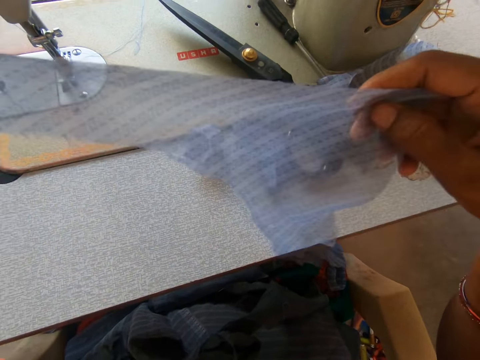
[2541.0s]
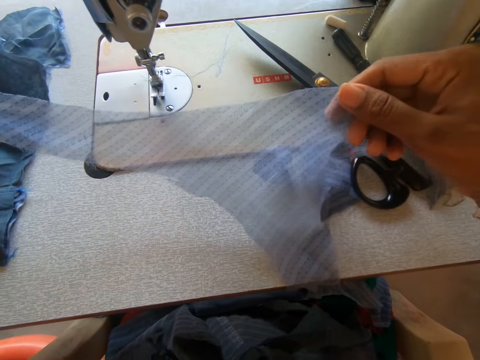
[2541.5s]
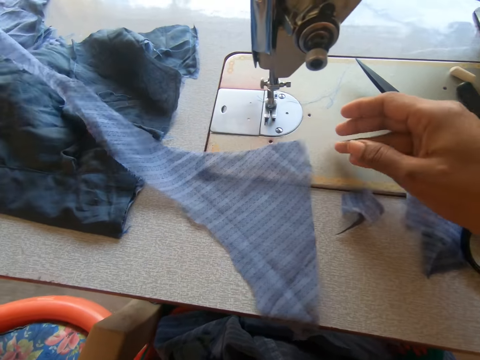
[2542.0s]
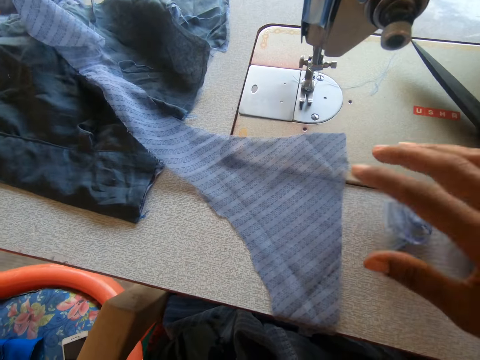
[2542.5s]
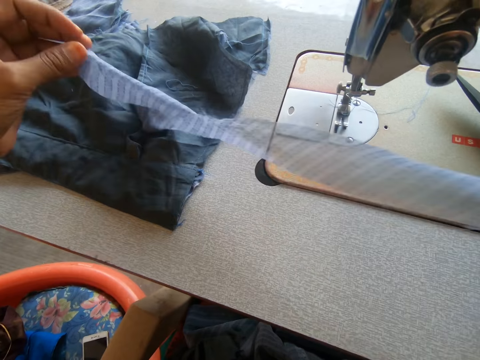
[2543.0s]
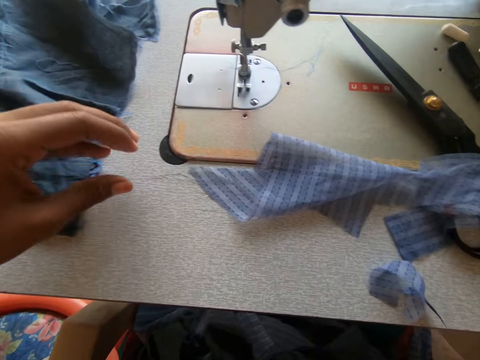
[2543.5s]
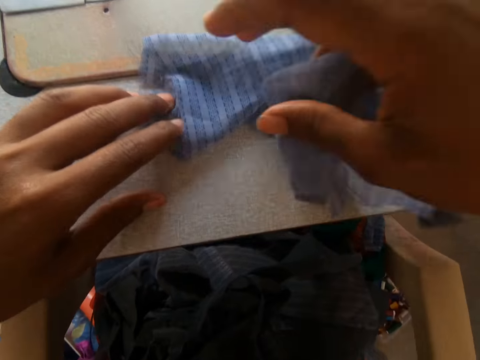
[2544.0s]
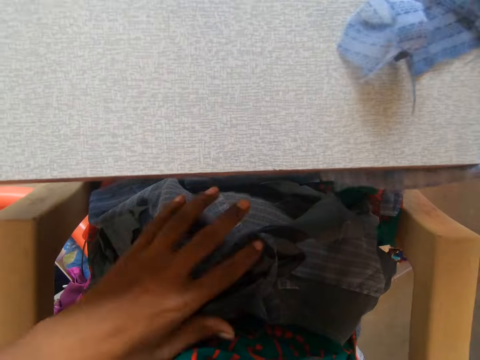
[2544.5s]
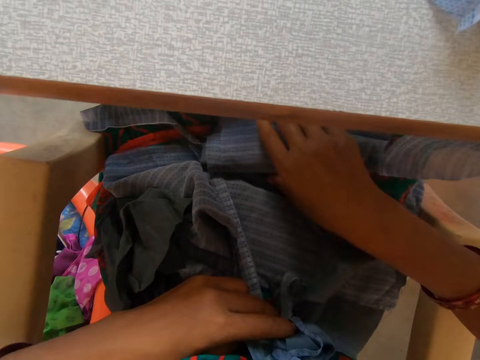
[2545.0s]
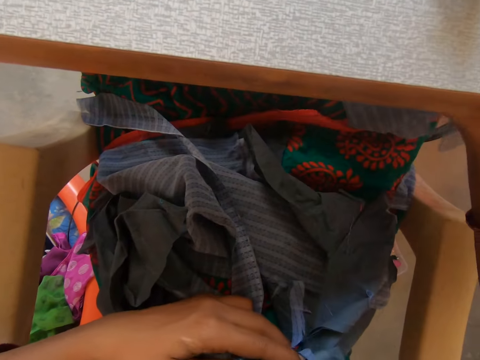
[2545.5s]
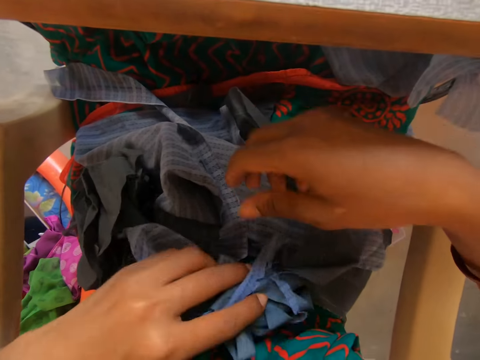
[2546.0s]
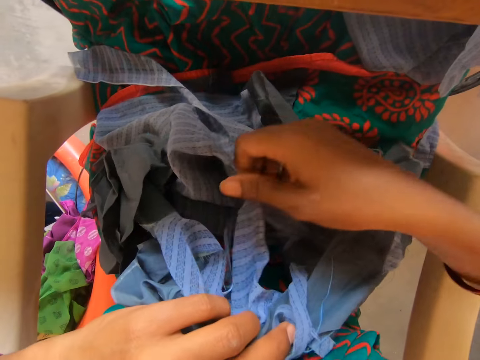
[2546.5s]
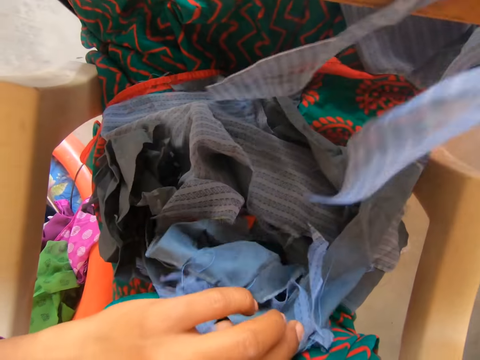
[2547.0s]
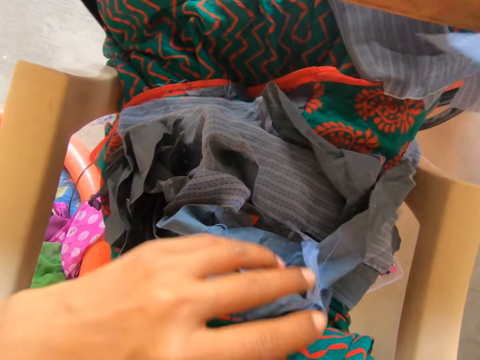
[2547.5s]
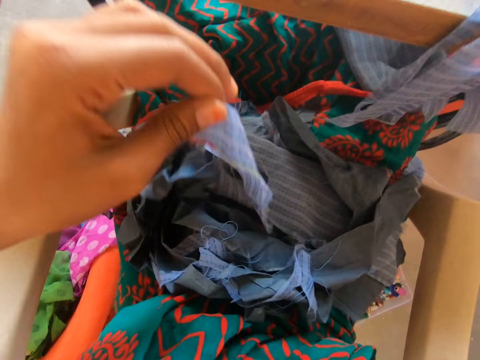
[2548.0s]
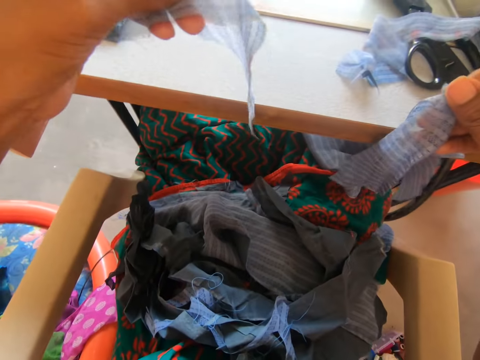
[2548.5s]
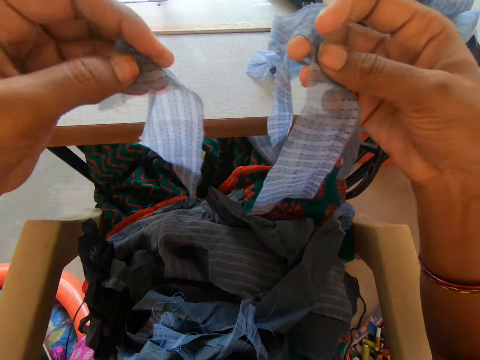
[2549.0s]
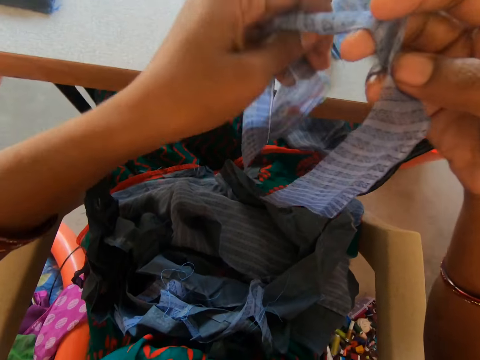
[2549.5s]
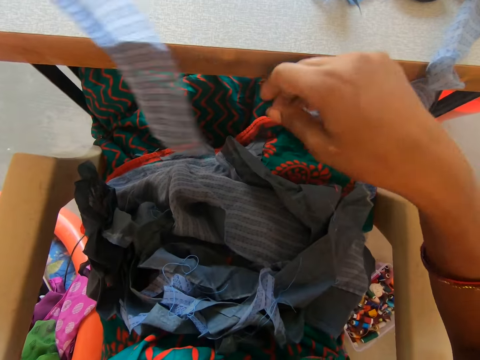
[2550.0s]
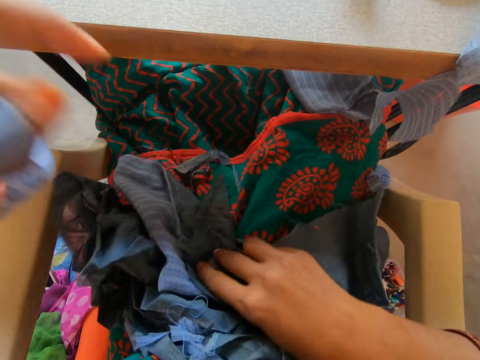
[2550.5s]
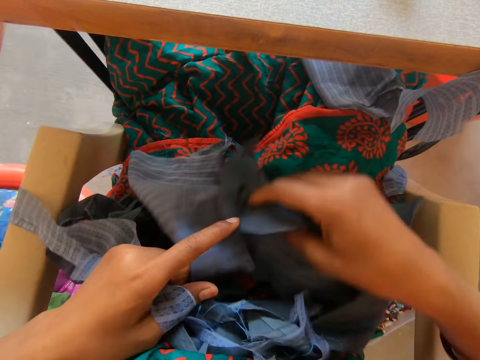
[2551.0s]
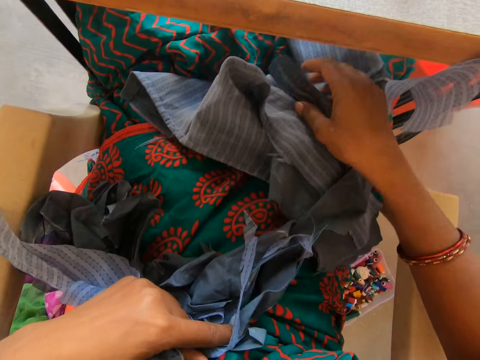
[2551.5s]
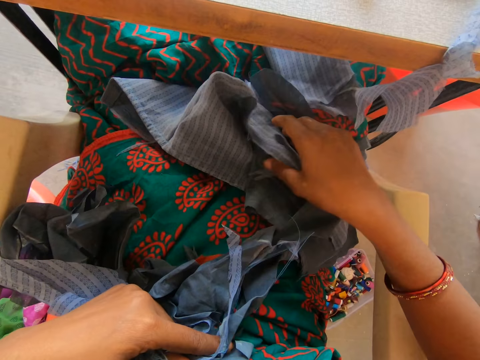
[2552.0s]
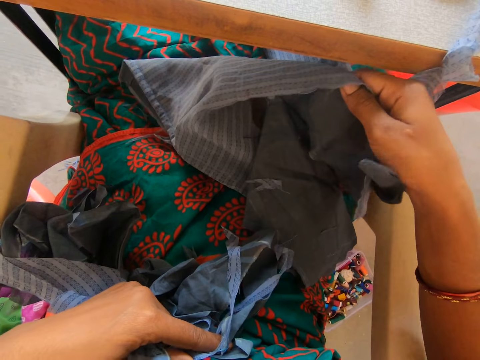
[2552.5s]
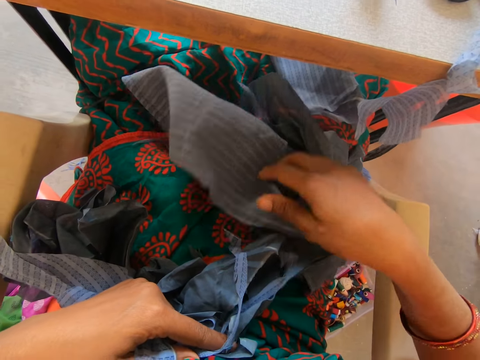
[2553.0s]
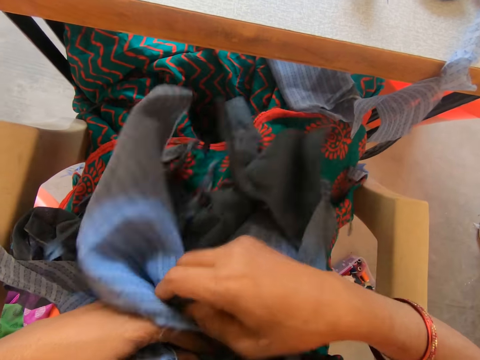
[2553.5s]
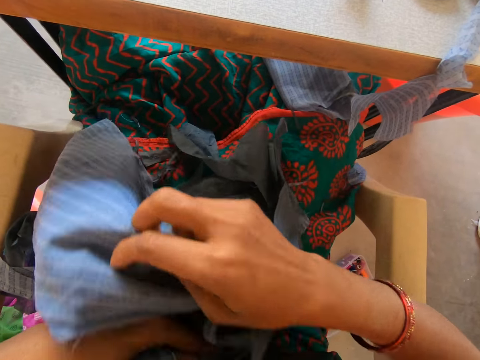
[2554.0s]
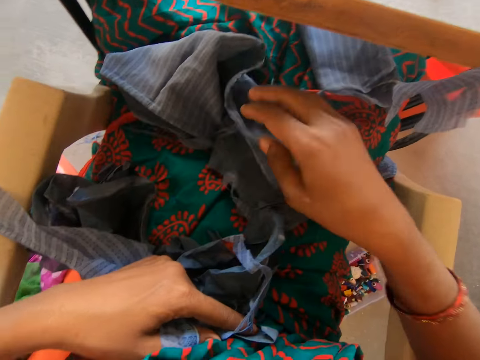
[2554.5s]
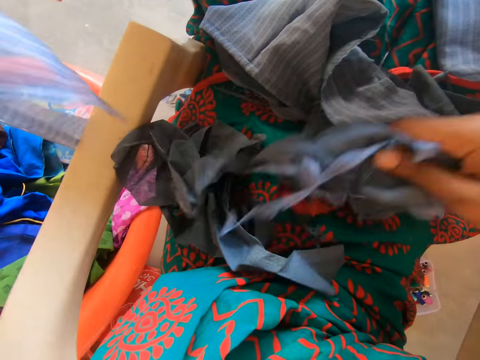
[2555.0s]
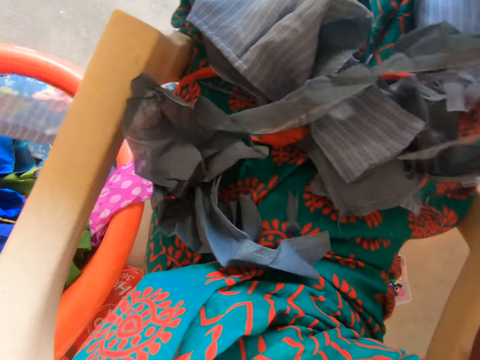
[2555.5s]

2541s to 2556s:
The camera wearer places a garment on a garment. She drops the piece of cloth on the cloth on the sewing machine. She takes the garment on her lap. She places the garment on the sewing machine. She takes the garment on her lap.

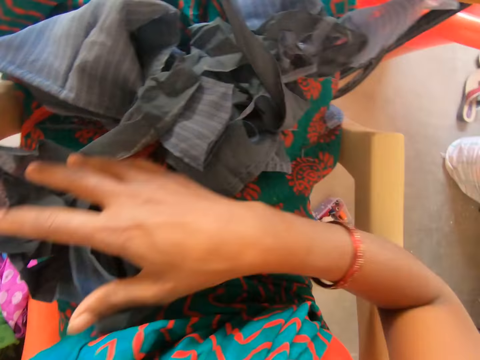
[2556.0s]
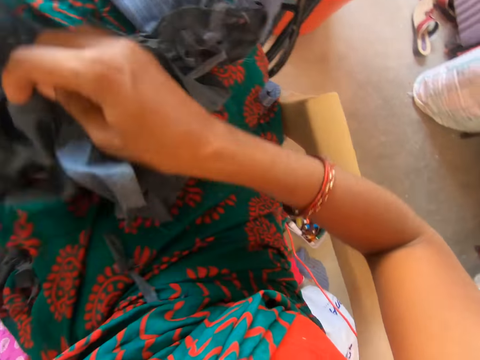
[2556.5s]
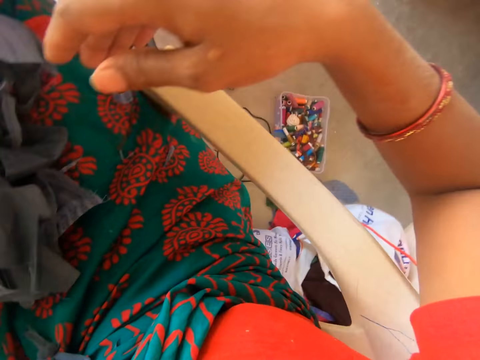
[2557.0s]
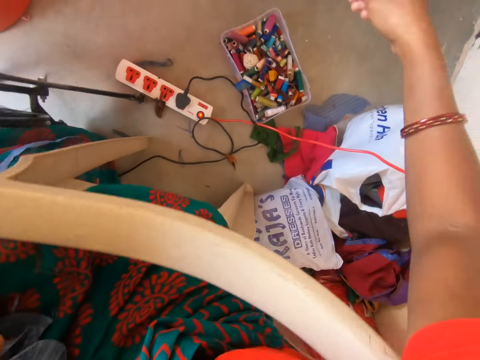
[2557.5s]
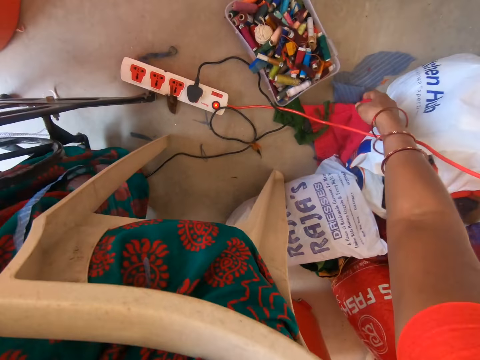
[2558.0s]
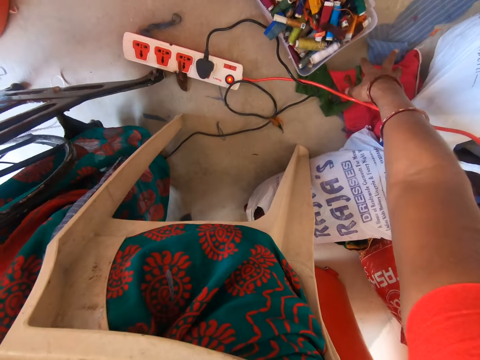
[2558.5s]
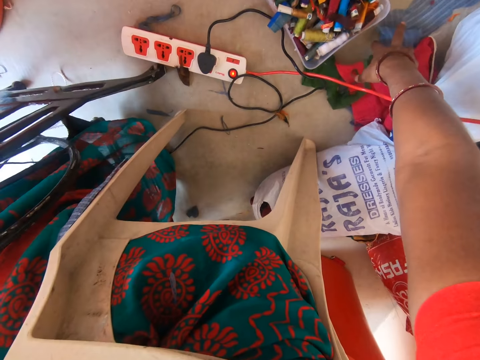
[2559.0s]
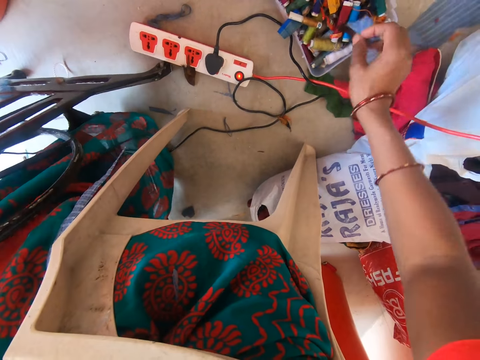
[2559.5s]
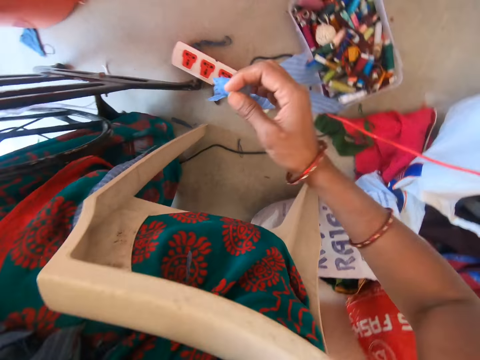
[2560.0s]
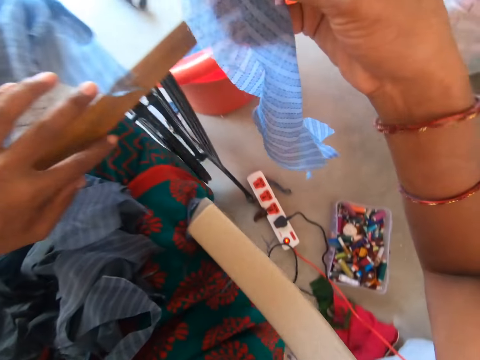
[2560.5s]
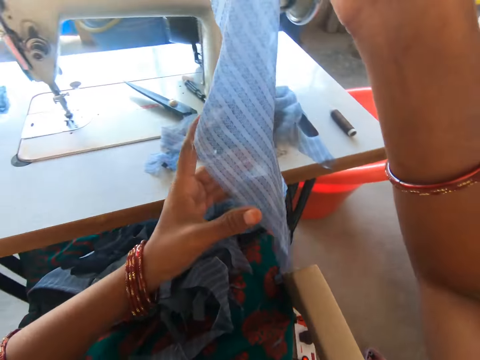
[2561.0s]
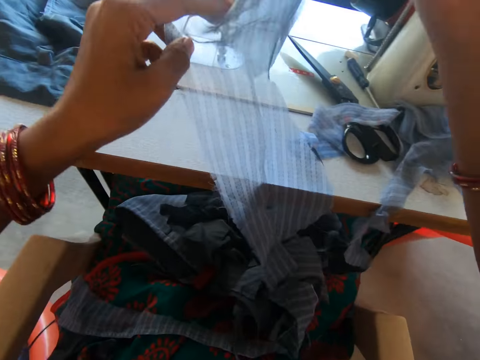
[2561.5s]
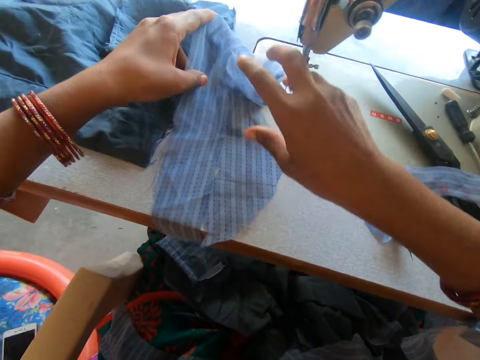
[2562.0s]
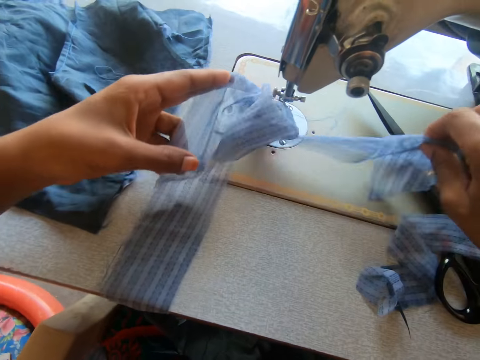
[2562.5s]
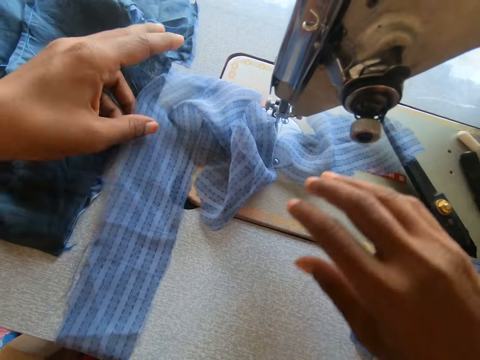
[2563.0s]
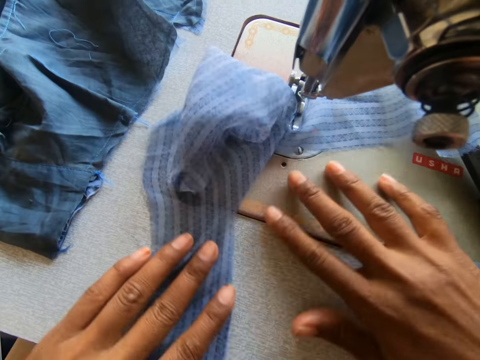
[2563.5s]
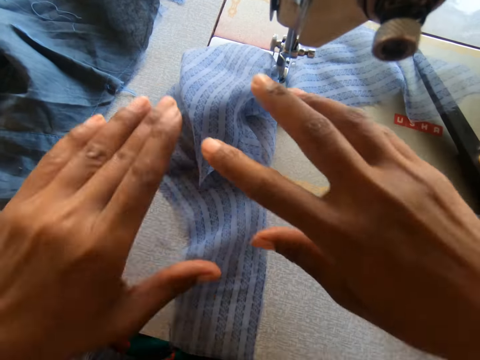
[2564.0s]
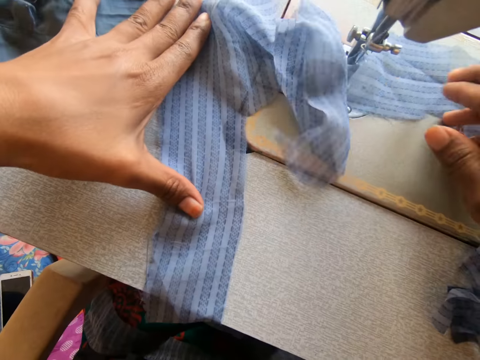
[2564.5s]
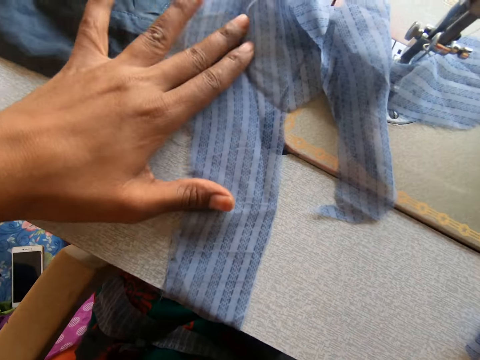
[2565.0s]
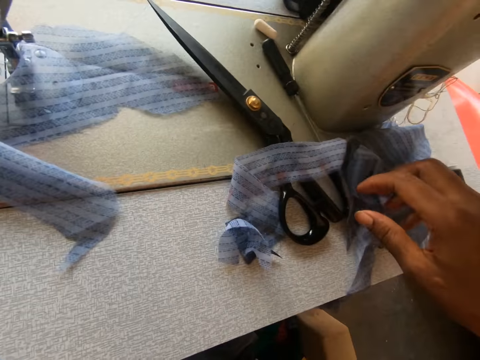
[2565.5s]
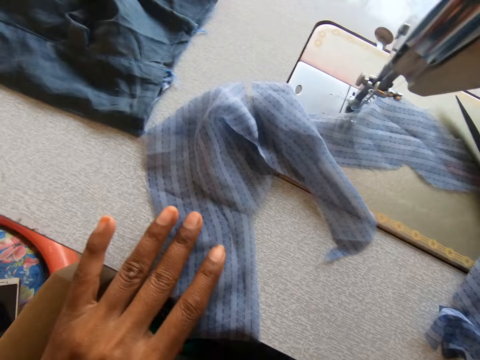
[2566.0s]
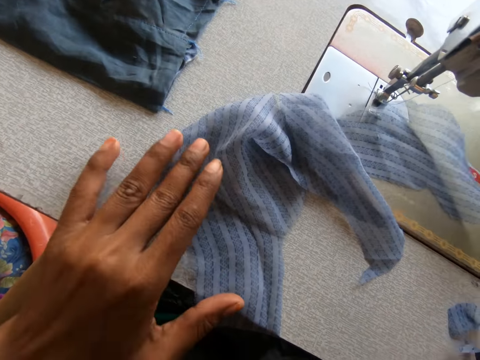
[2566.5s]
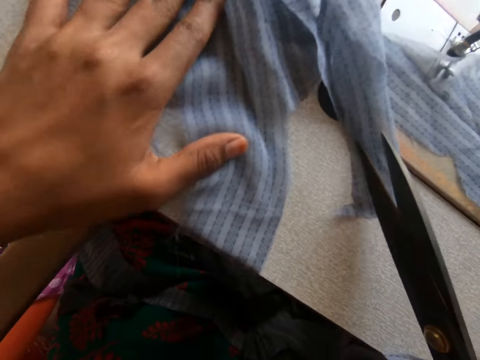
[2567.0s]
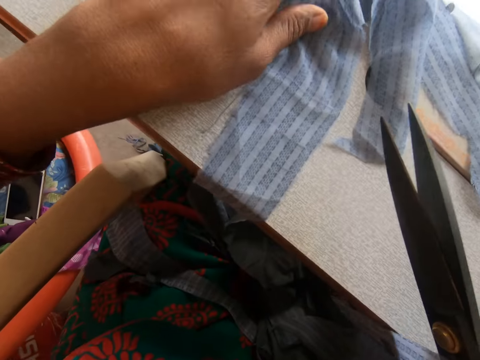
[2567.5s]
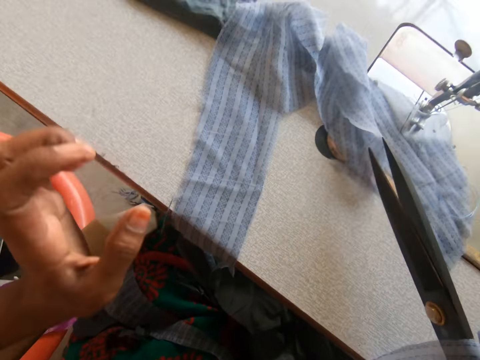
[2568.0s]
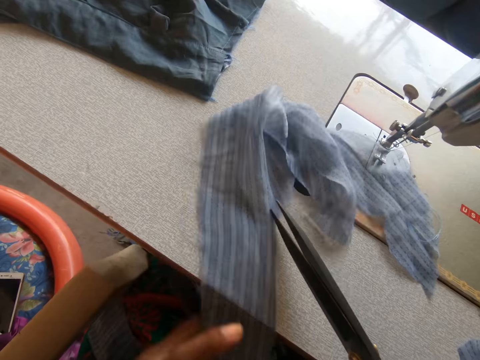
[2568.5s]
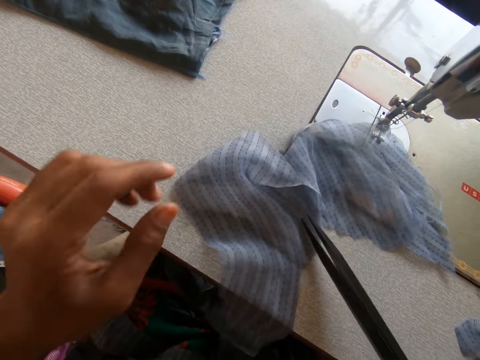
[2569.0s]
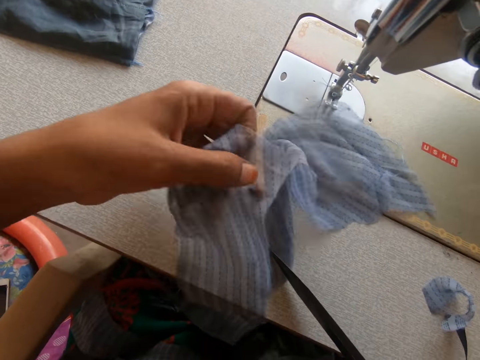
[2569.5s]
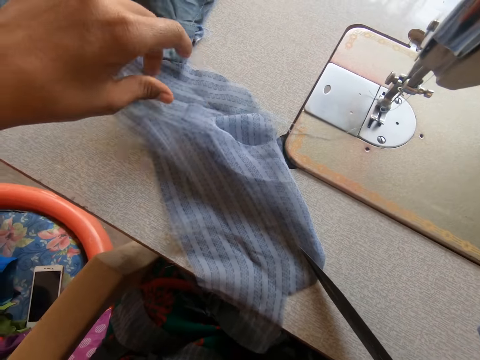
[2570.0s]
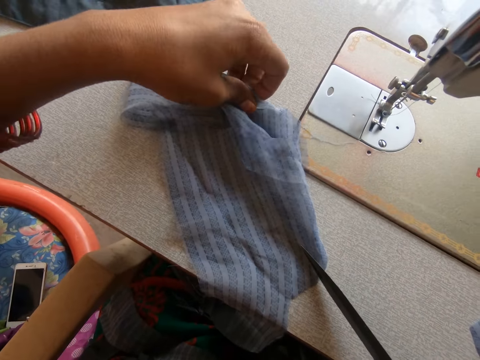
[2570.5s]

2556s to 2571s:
The camera wearer takes a garment on the floor. They place the garment on the sewing machine. They spread the garment on the sewing machine. They take a pair of scissors. They cut the garment. They spread the garment on the sewing machine.
